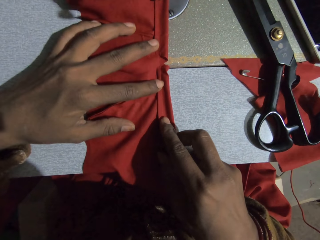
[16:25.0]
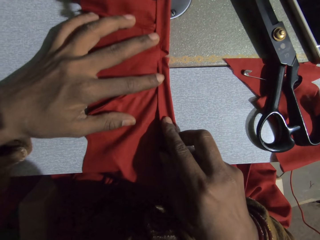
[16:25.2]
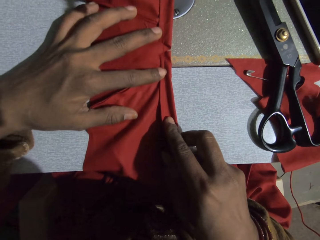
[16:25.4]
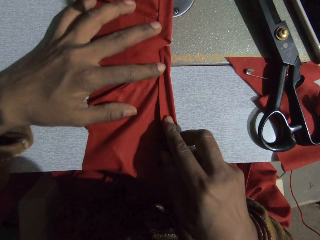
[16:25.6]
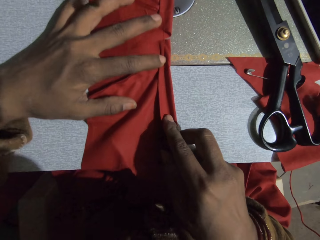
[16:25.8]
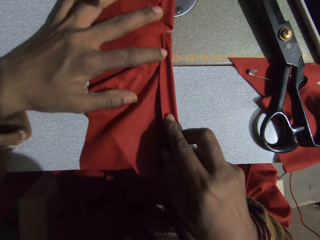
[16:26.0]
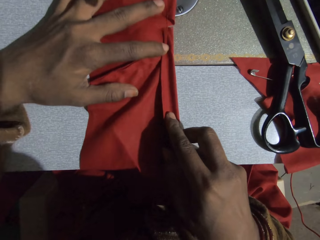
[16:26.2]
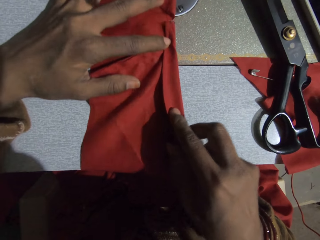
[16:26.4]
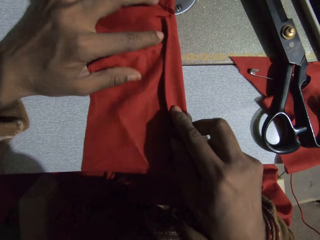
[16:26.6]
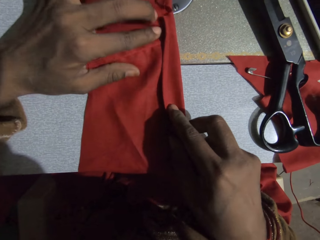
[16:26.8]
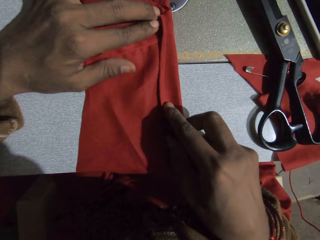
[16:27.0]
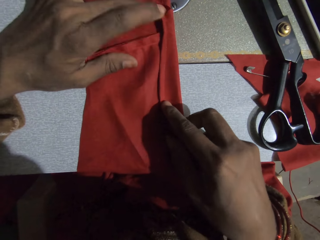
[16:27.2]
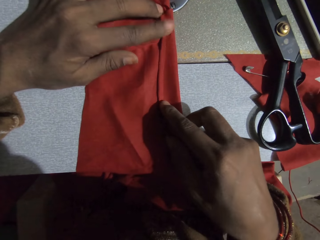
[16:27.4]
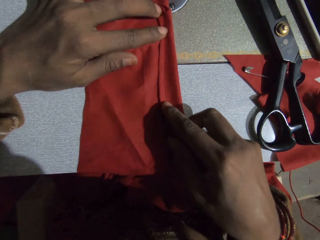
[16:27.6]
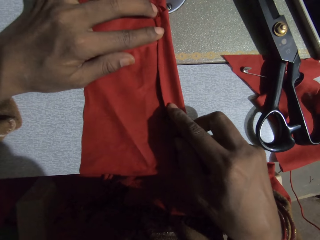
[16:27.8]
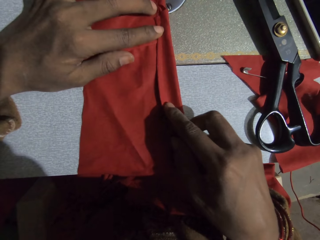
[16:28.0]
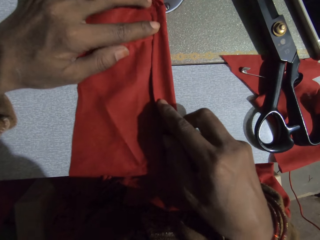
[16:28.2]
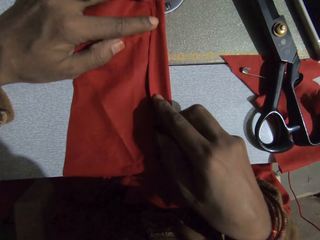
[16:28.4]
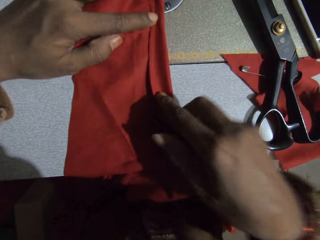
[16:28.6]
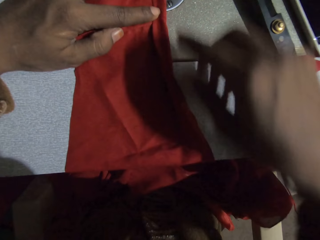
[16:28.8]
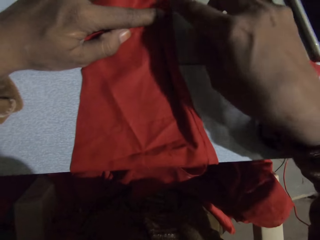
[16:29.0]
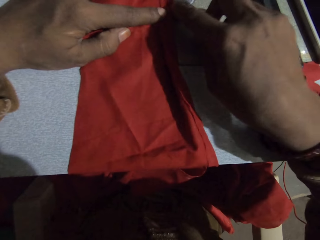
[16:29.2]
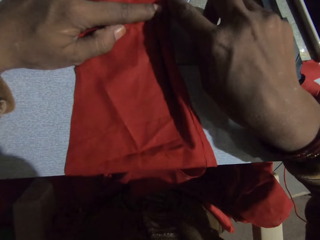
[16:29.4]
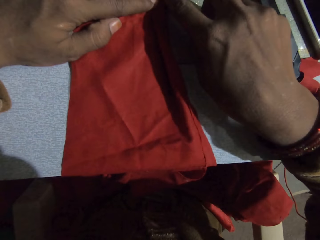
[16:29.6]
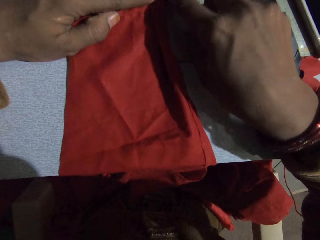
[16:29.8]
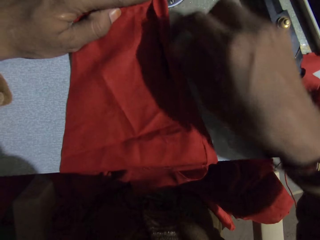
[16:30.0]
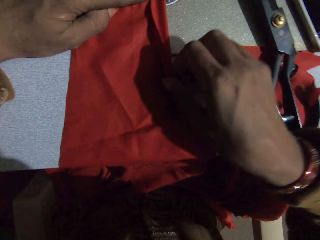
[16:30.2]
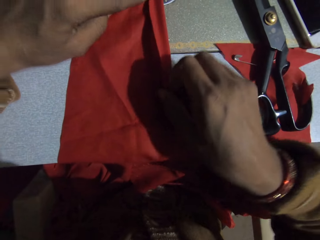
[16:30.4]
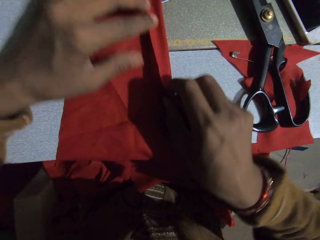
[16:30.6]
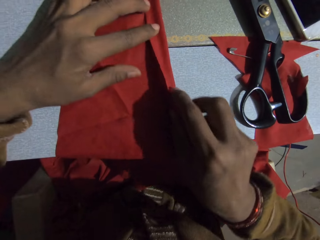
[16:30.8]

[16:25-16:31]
The camera wearer sews the piece of cloth.

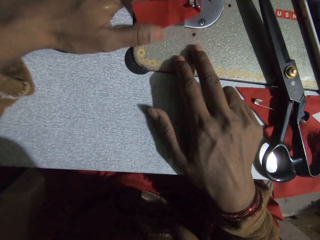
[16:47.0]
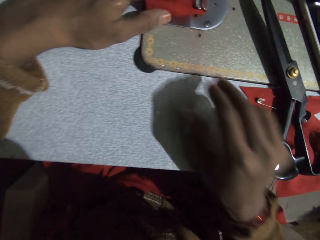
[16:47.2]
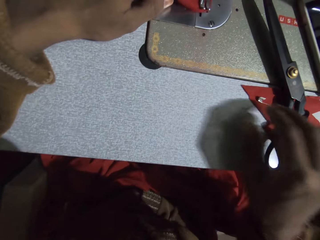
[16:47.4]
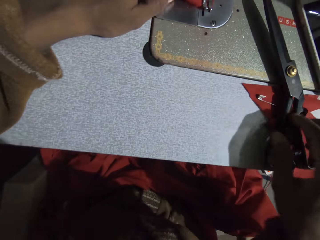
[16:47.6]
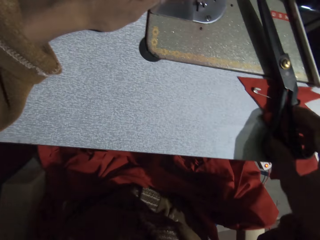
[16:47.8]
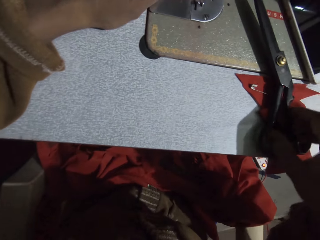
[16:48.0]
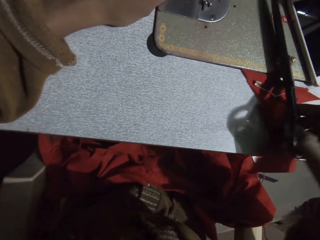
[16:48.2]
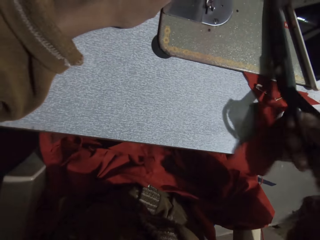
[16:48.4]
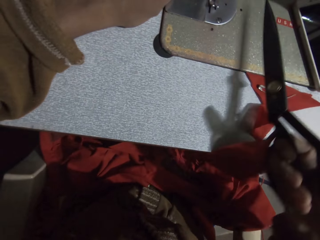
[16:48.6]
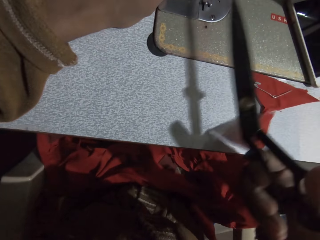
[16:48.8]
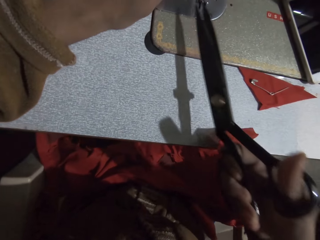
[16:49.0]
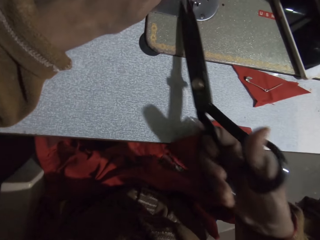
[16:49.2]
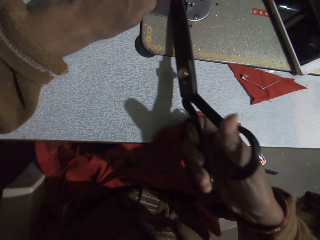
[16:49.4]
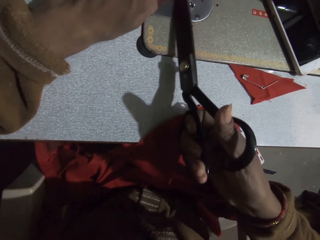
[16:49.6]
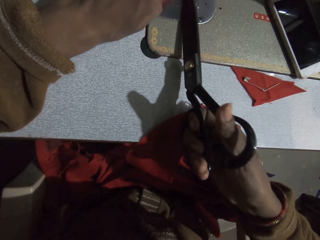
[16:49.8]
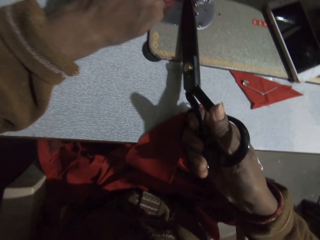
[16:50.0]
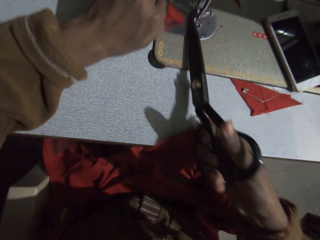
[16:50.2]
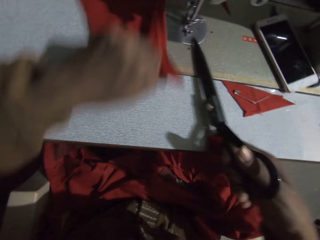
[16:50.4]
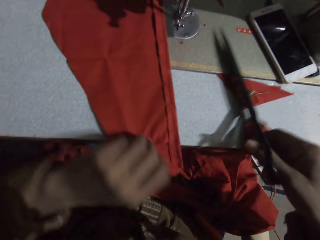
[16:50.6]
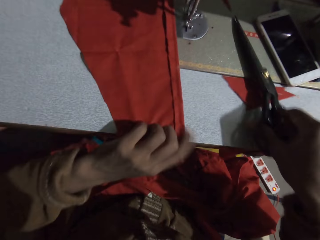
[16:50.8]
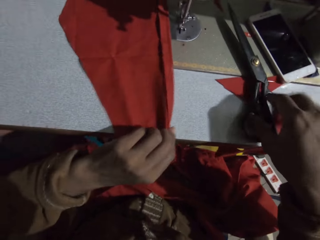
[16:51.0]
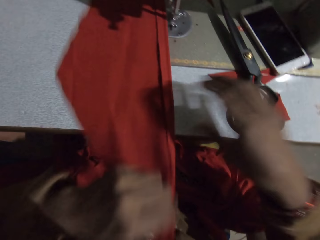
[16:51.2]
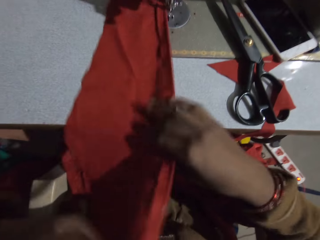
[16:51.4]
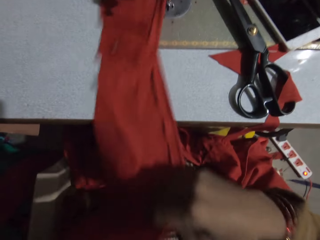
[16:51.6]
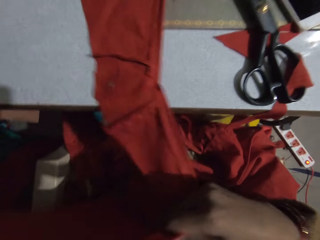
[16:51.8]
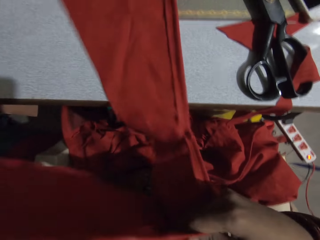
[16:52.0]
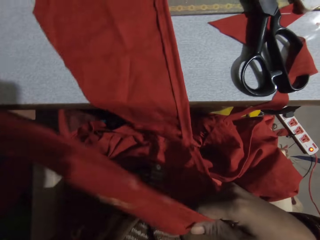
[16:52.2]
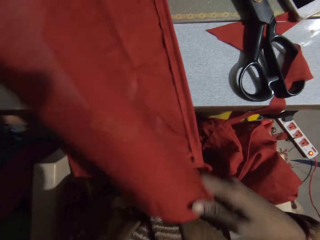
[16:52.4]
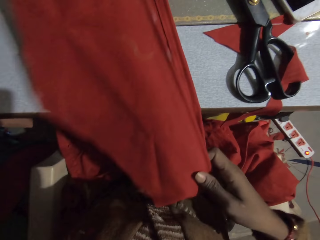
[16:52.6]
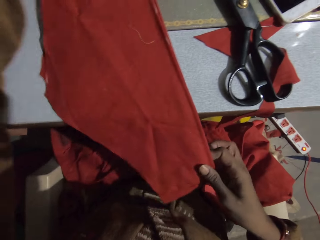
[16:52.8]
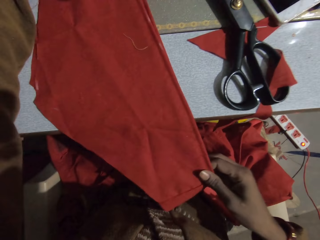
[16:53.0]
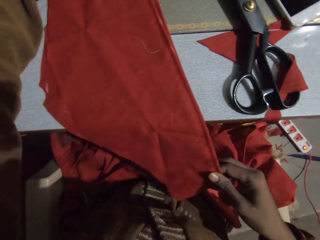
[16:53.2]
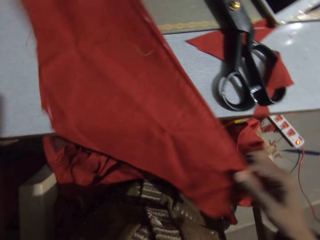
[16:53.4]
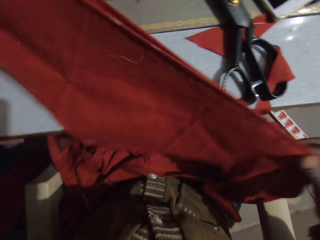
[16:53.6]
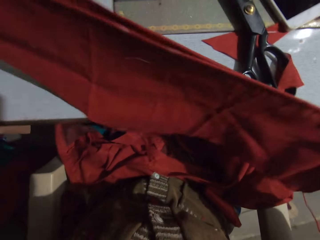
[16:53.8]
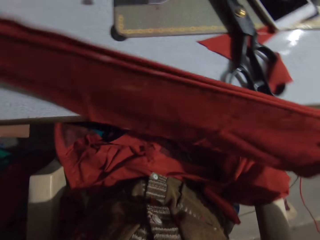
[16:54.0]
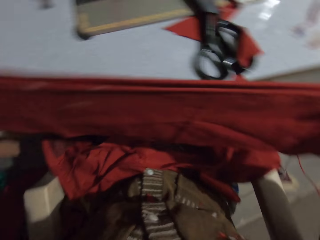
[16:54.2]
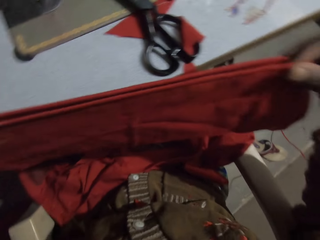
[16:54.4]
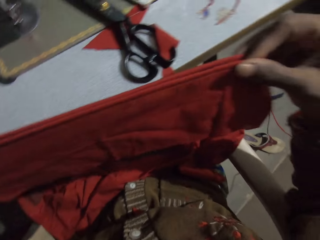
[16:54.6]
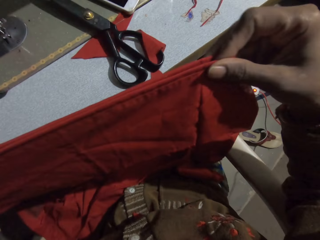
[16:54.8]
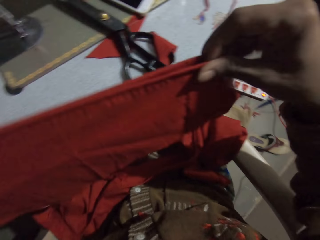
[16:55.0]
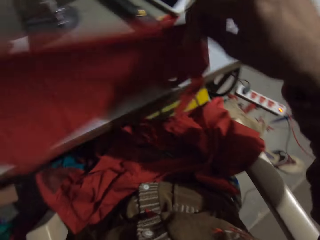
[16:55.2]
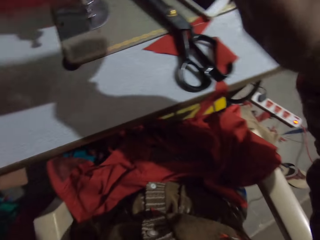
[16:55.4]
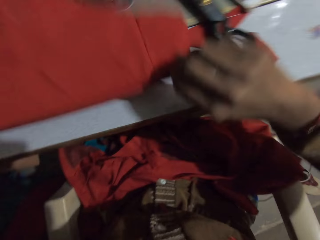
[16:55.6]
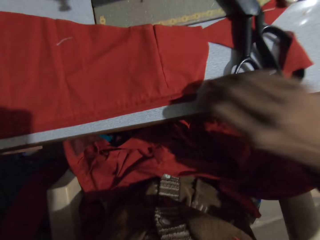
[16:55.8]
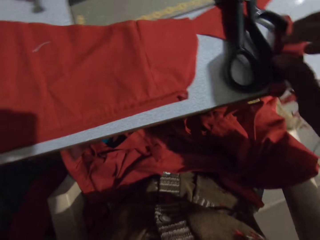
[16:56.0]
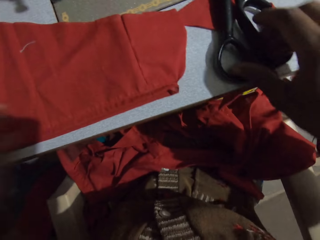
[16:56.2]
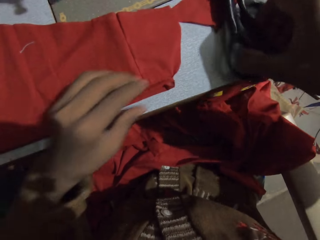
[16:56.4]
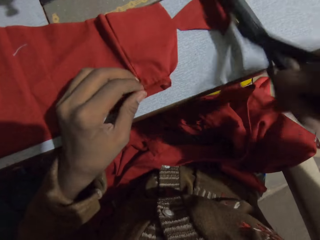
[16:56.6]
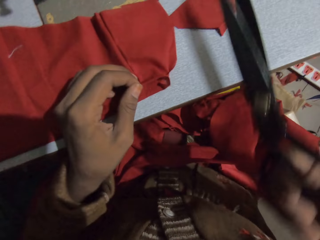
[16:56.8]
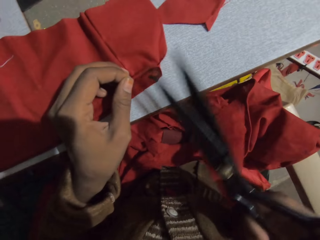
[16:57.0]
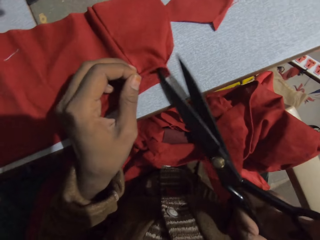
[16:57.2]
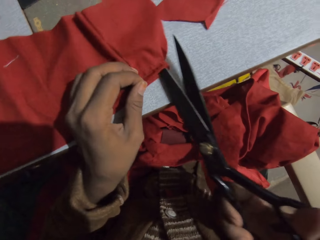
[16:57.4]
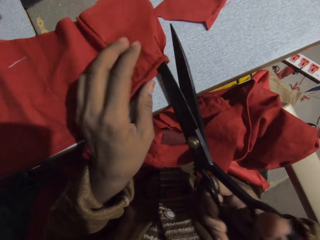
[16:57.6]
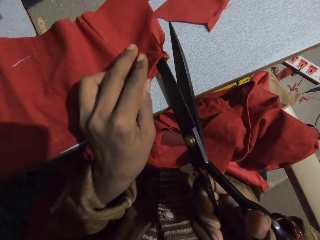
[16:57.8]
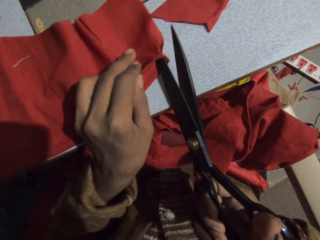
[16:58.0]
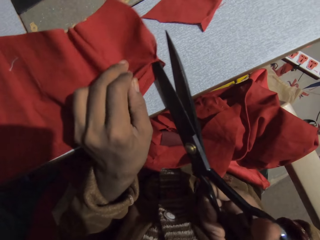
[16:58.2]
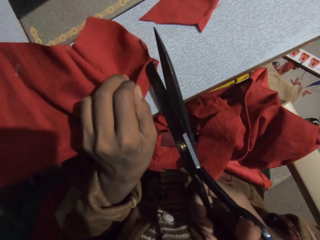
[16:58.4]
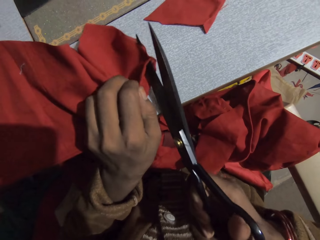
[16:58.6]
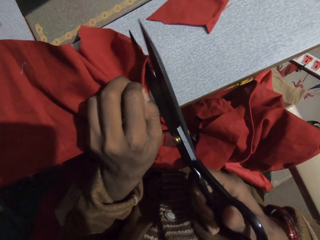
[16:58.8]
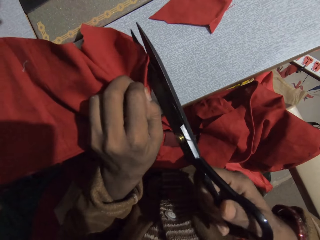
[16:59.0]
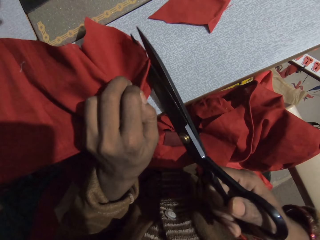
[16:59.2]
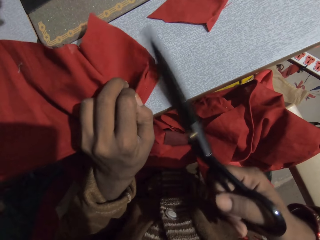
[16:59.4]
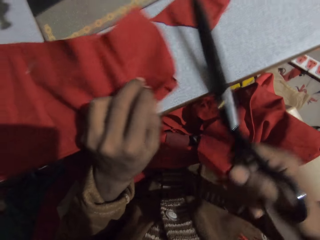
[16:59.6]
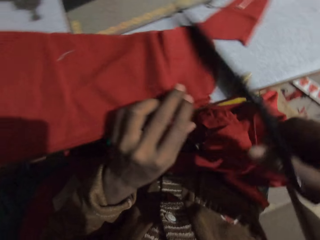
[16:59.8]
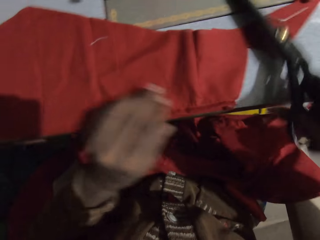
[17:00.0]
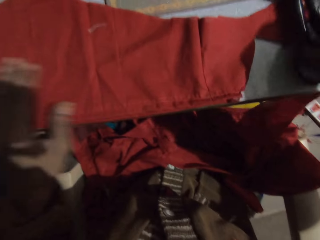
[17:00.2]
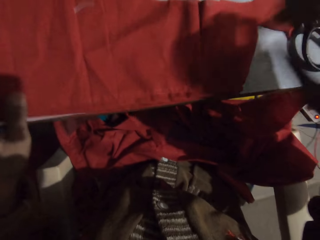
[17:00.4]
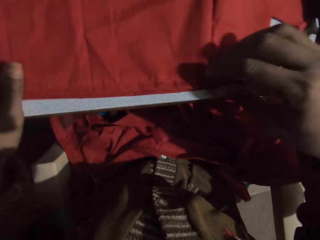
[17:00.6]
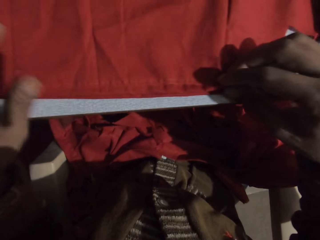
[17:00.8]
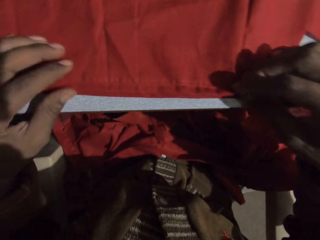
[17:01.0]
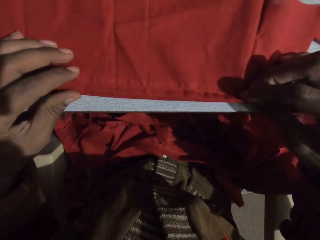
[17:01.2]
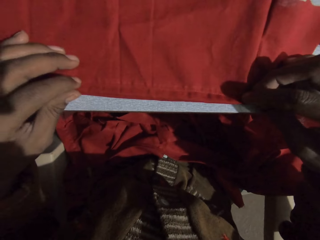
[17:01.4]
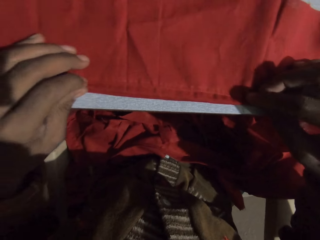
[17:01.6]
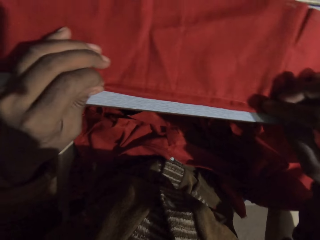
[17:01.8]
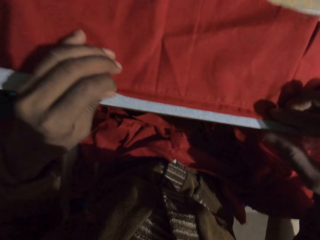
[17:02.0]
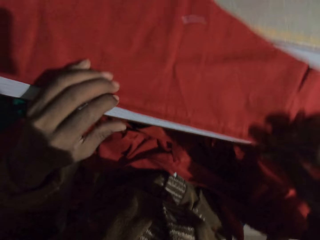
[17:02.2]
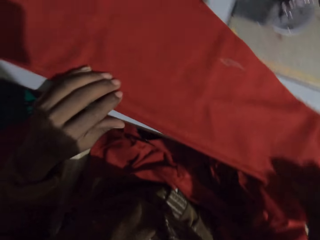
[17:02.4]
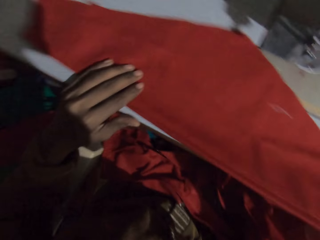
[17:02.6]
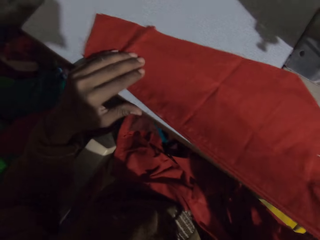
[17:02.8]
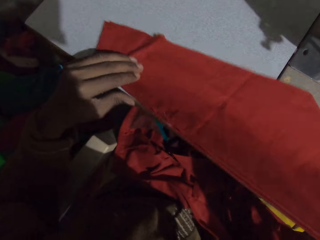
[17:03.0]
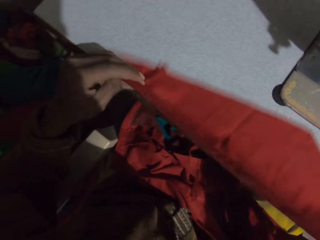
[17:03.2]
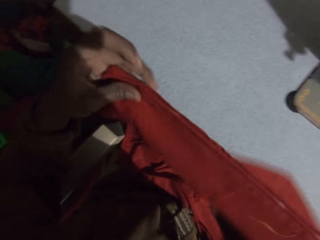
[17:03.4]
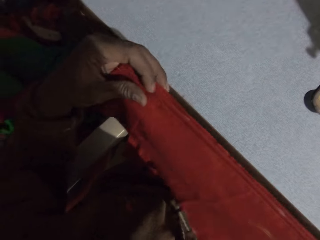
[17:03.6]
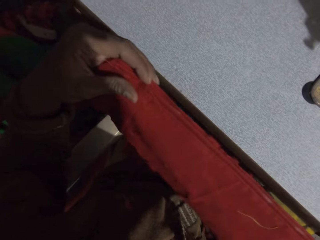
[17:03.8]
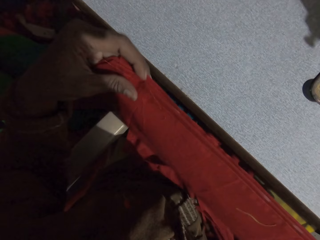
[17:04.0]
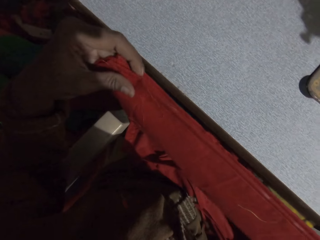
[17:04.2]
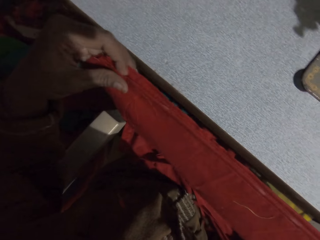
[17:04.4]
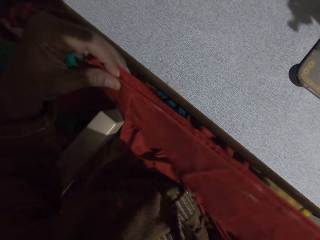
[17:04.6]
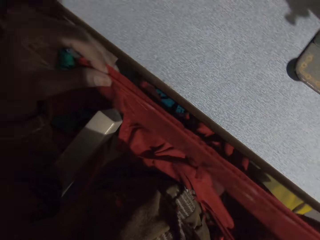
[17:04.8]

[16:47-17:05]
The camera wearer picks up the scissors. They cut the sewing thread. They put the scissors down. They pull the cloth. They fold the piece of cloth. They place the cloth on the table. They pick up the scissors. They cut the piece of cloth. They put the scissors down. They pick up the cloth.
